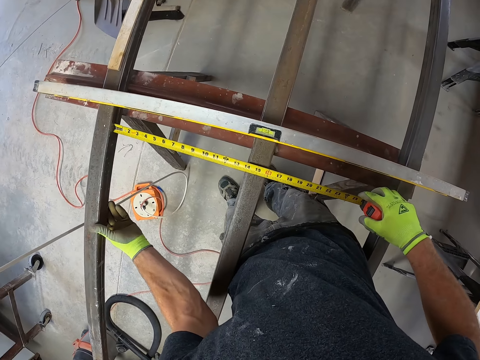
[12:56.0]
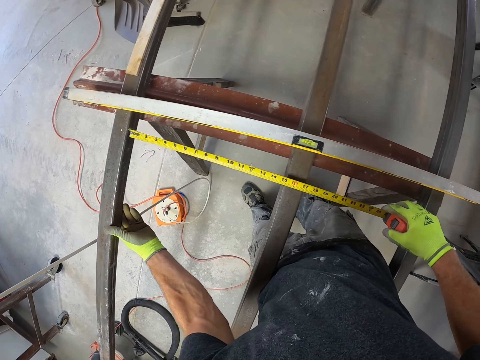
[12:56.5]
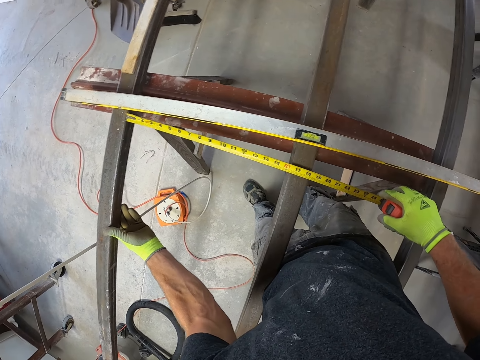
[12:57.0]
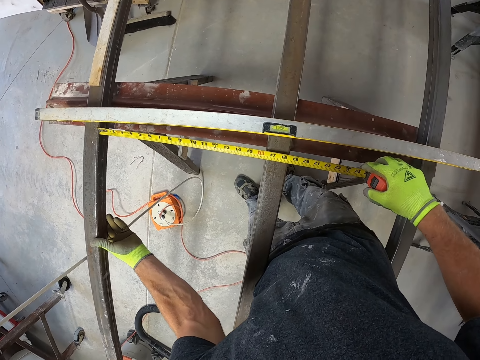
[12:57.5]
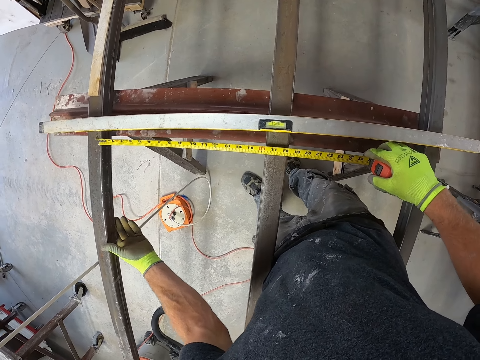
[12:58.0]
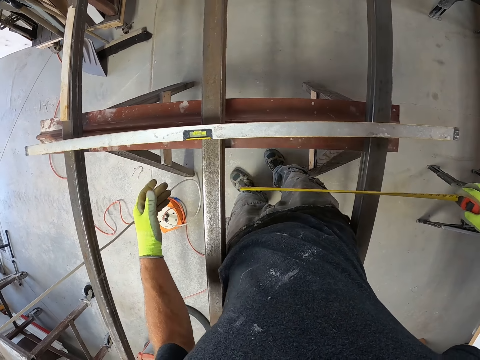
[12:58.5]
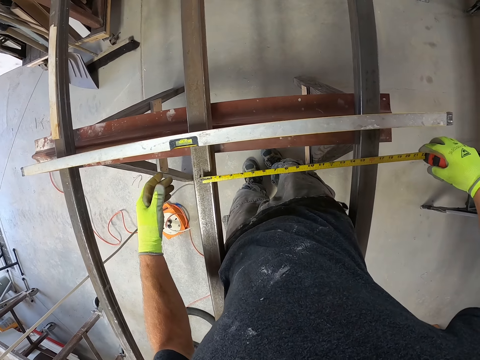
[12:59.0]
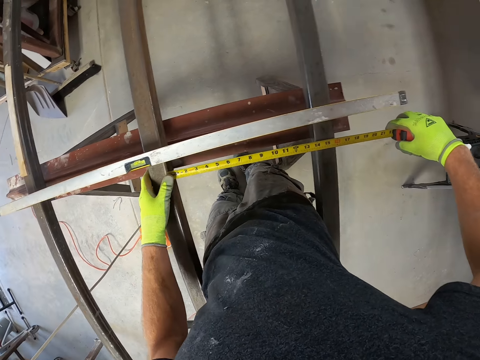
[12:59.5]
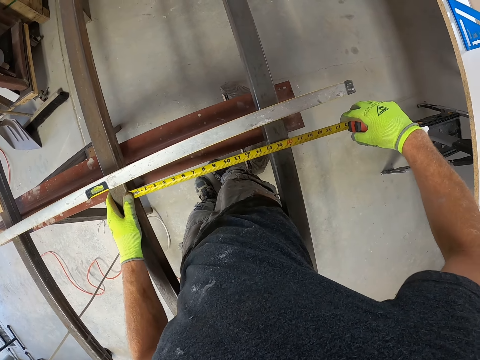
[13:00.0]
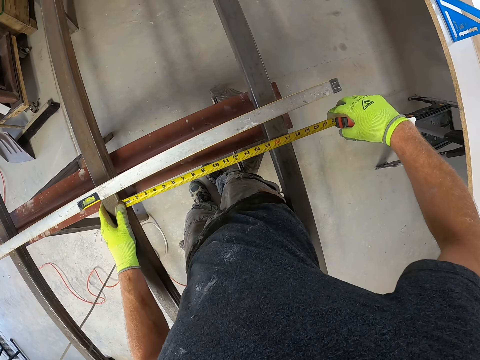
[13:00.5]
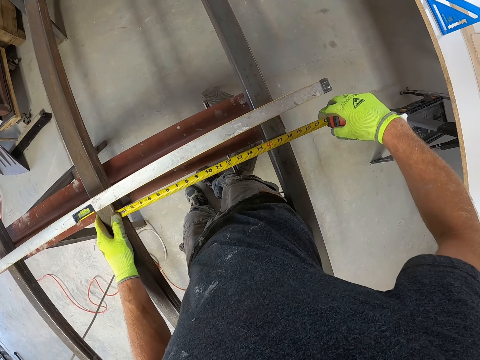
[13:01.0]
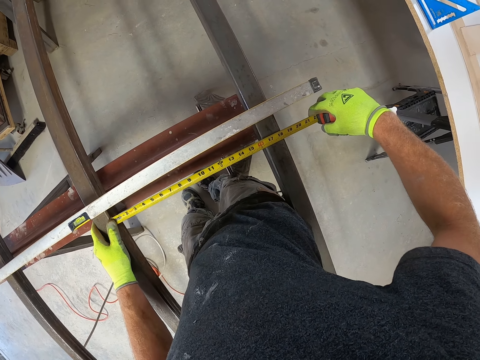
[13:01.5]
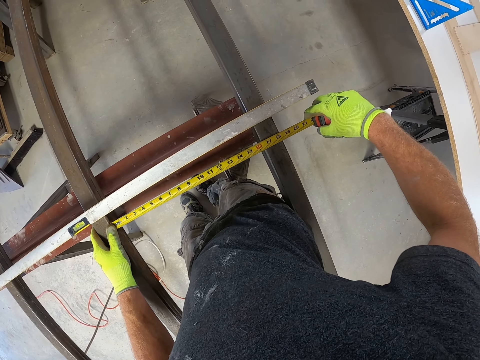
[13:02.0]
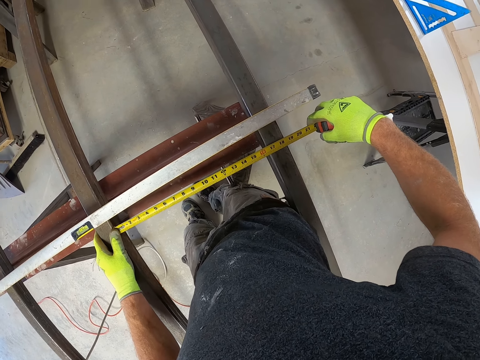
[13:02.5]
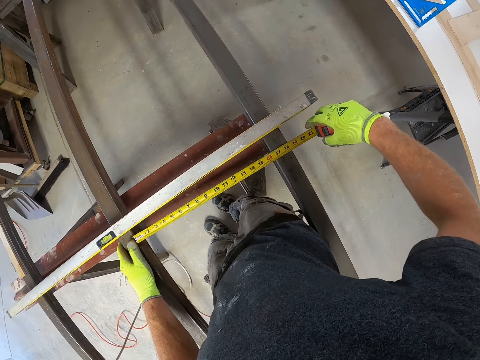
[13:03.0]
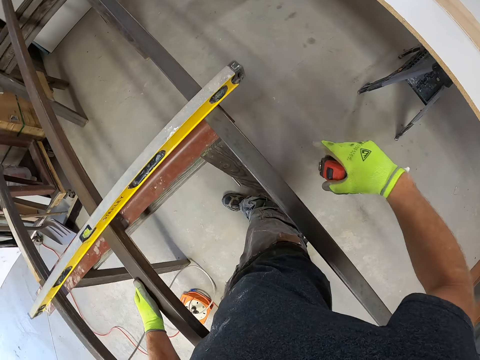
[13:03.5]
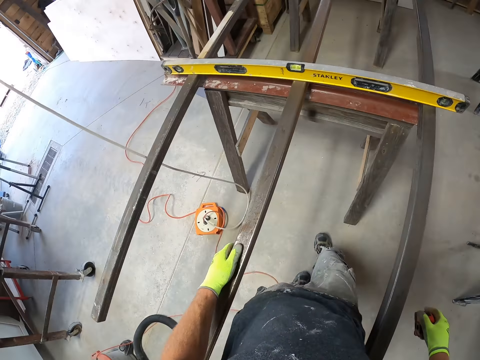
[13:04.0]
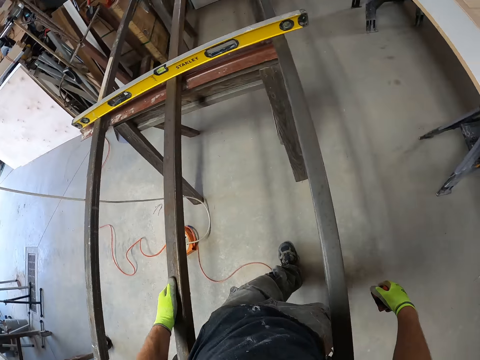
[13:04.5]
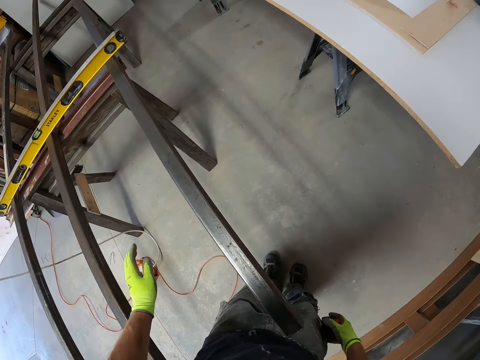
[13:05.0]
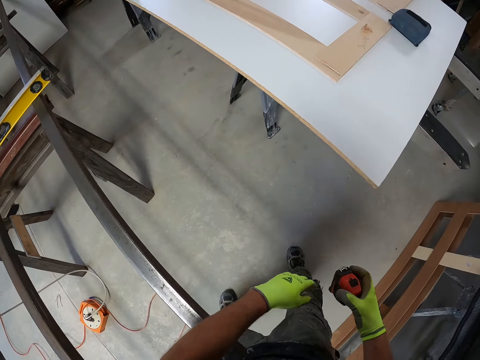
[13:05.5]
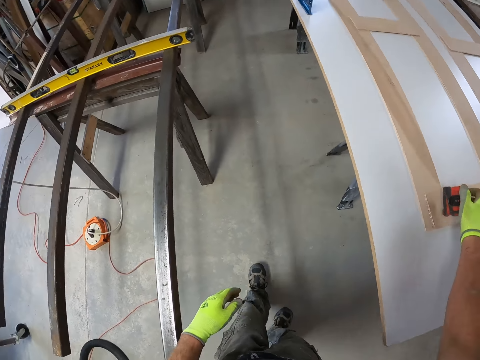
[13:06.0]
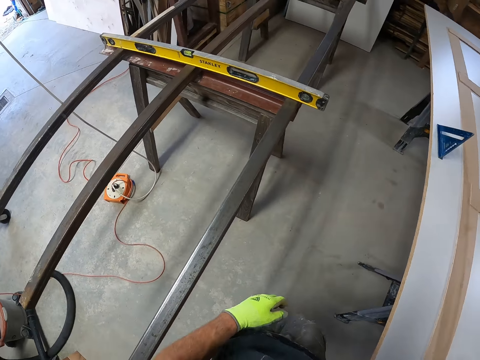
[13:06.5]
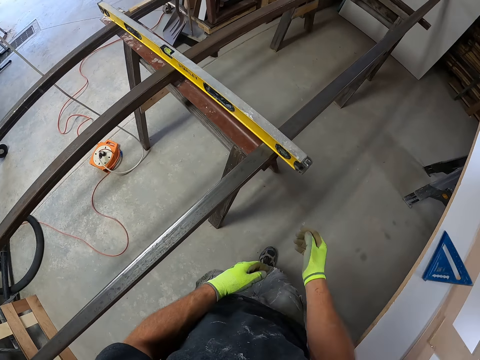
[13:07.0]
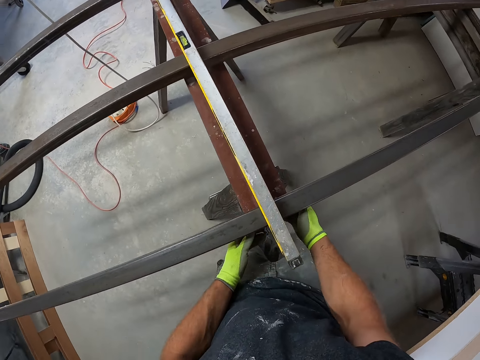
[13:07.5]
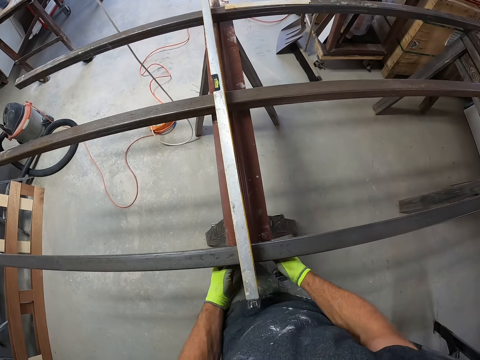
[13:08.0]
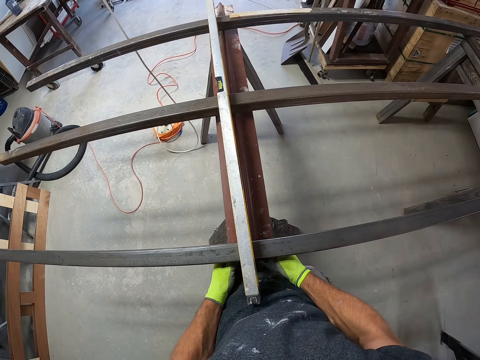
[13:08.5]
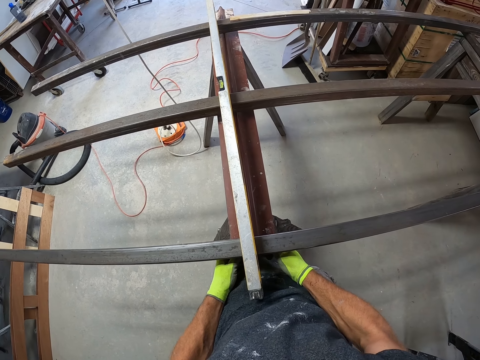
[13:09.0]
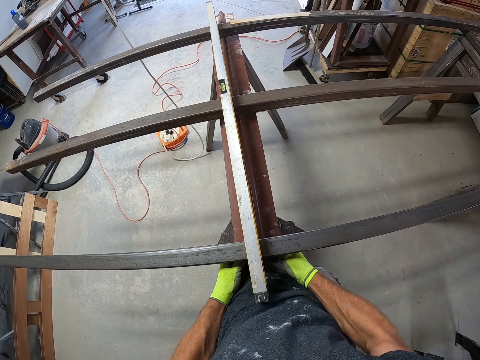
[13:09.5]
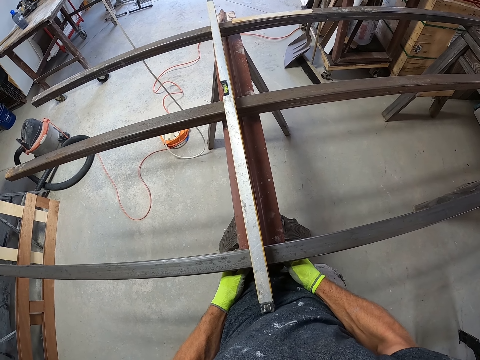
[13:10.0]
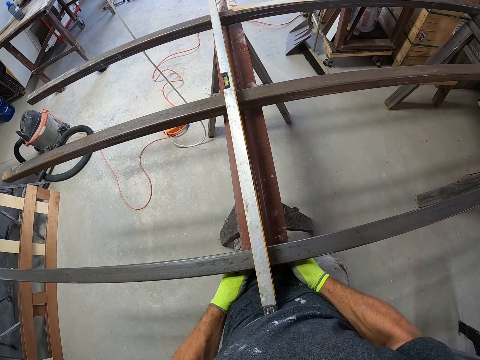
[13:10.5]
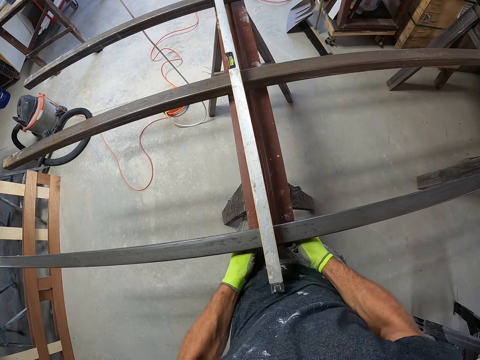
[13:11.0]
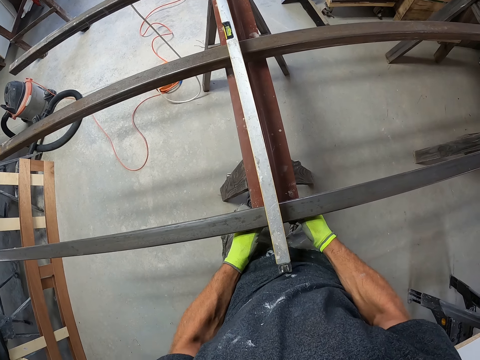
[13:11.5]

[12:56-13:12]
The camera wearer adjusts the longer iron metal. They move the metal rod. They measure the distance between the metal rods. They lift the CenterPoint tape measure. They measure the distance between the metal rods. They walk backwards along the metal rod. They put the CenterPoint tape measure on the table. They walk along the metal rod. They lift the wooden stand. They adjust the leg of the table.

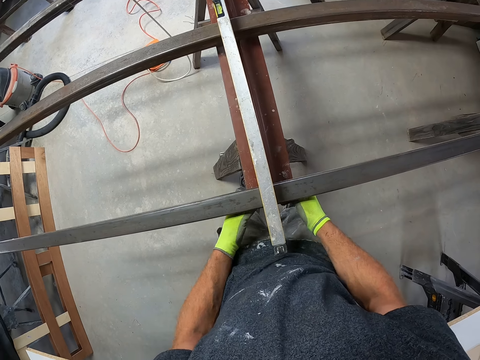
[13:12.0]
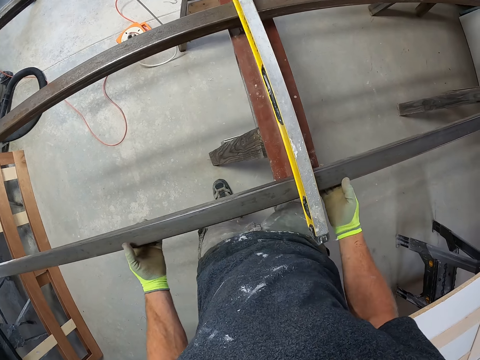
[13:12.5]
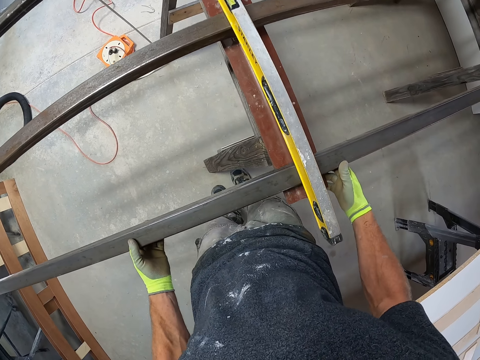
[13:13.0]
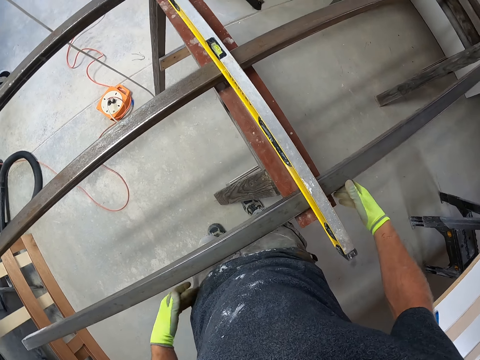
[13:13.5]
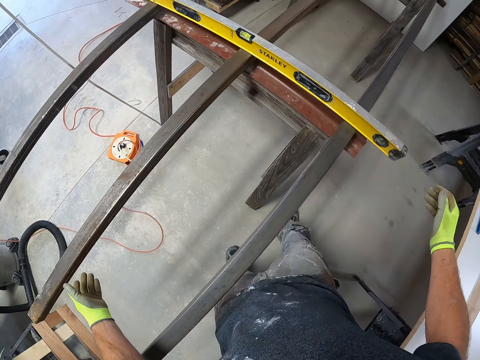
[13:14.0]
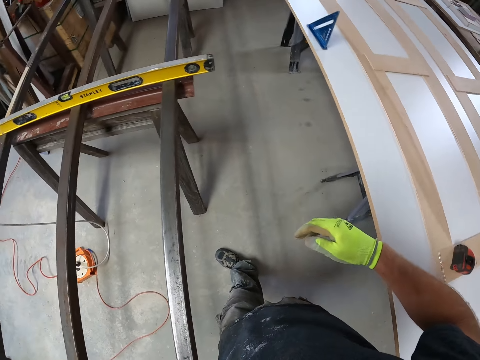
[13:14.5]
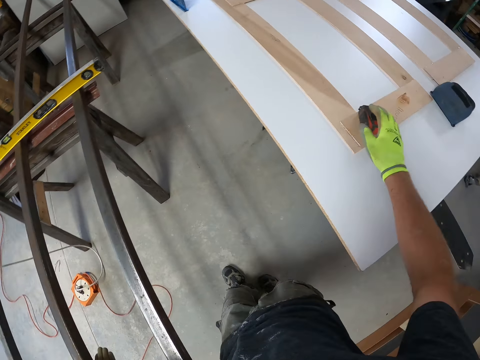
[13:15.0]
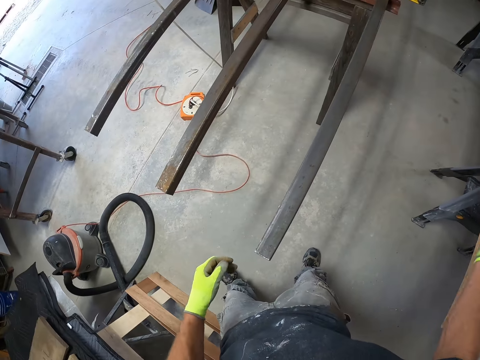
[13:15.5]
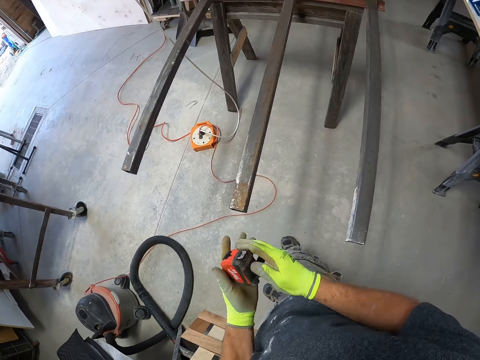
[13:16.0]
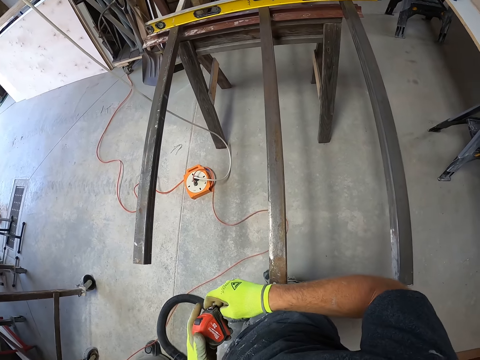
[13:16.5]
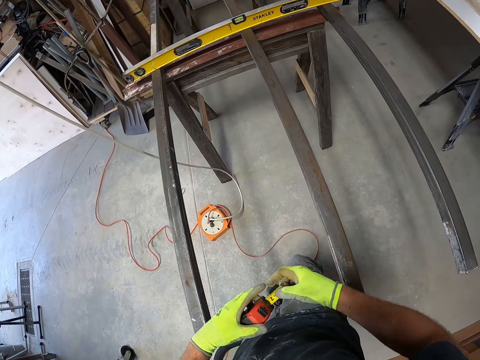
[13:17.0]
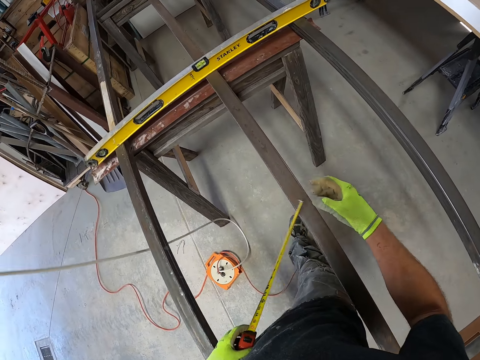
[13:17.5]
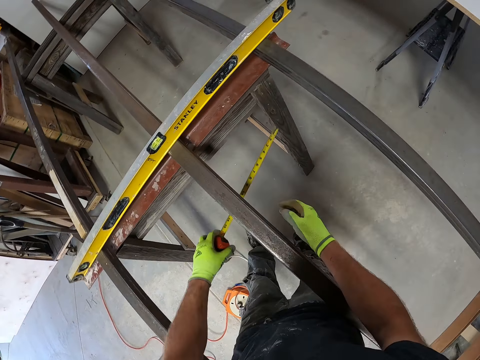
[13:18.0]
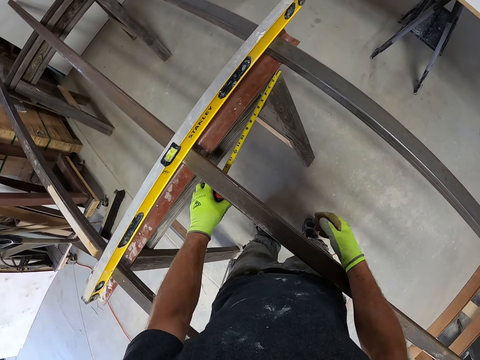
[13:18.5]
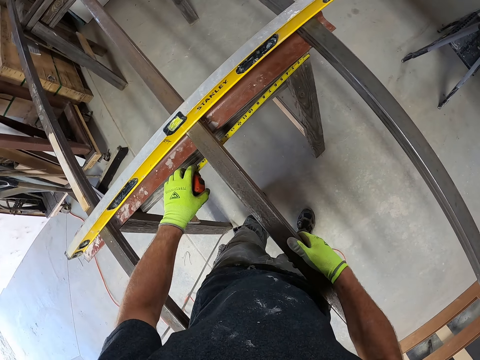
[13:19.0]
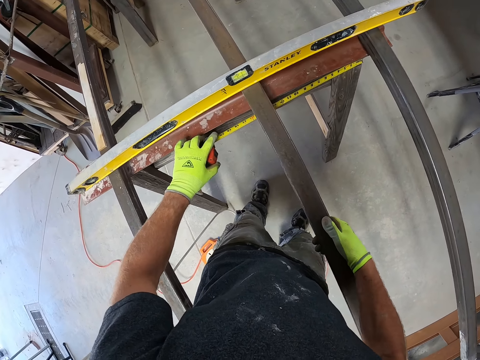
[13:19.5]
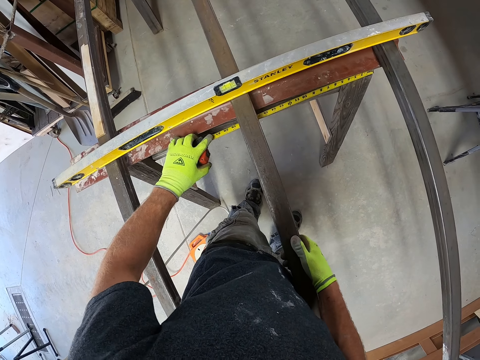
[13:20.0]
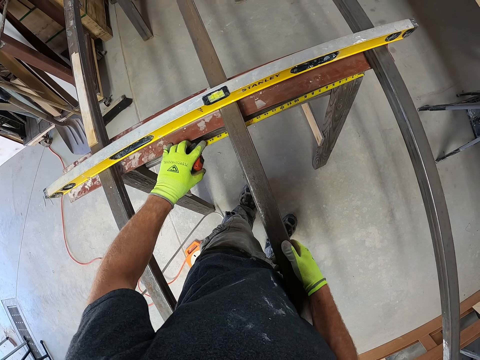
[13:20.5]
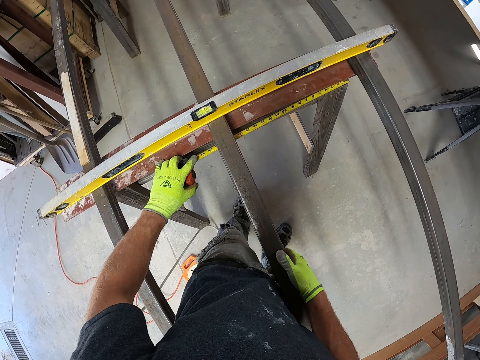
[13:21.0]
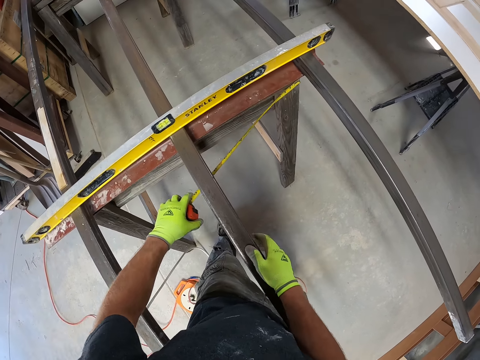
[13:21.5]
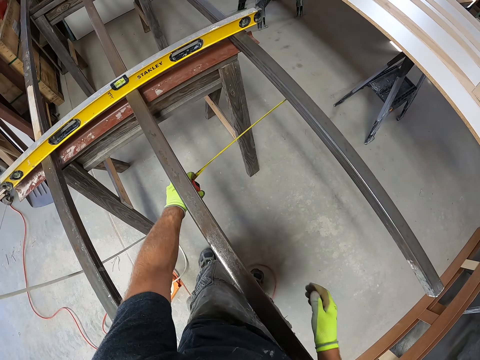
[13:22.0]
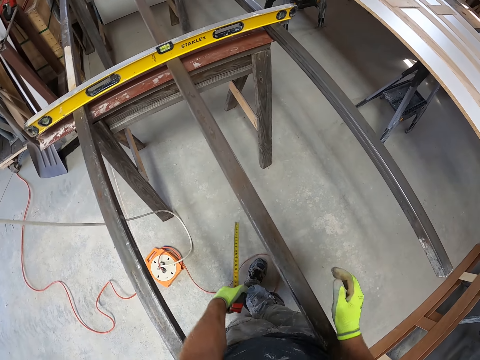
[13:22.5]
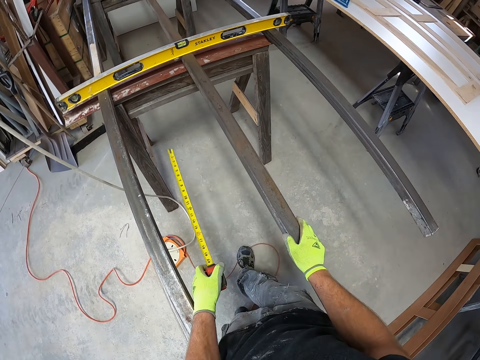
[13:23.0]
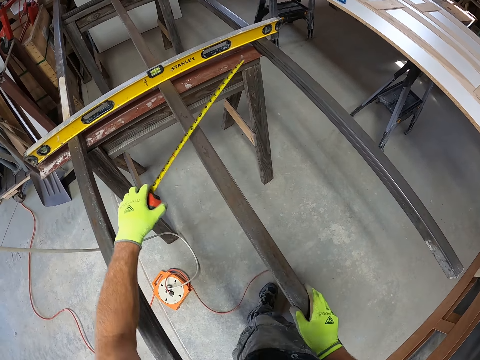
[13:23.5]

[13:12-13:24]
The camera wearer adjusts the longer iron metal. They push the metal rod. They walk backwards along the metal rod. They pick the CenterPoint tape measure from the table. They hold the CenterPoint tape measure with the other hand. They measure the distance between the metal rods. They hold the metal rod.
